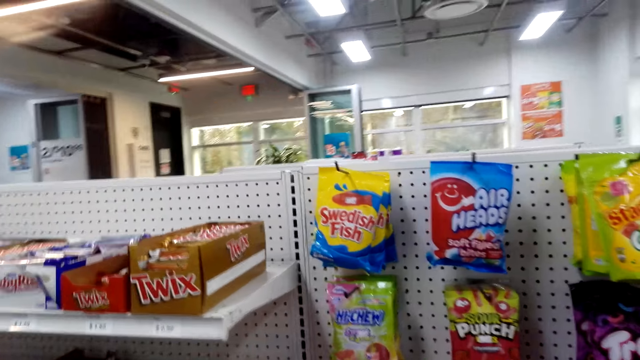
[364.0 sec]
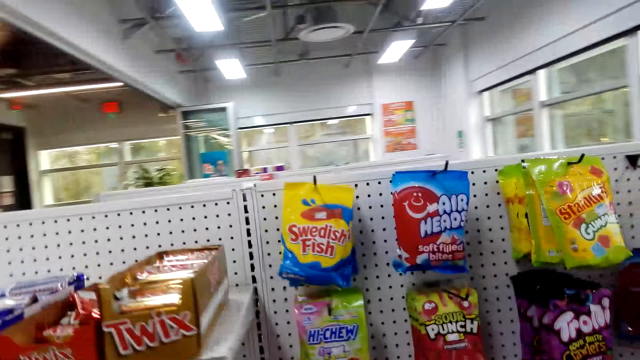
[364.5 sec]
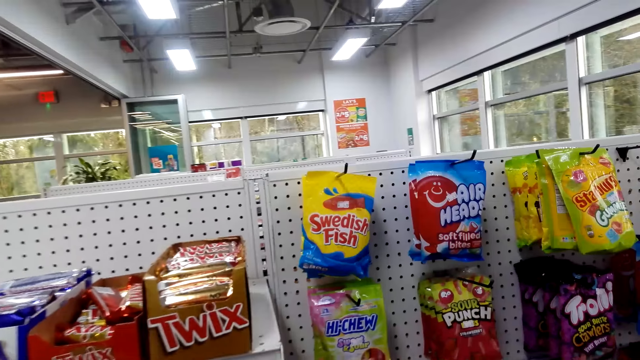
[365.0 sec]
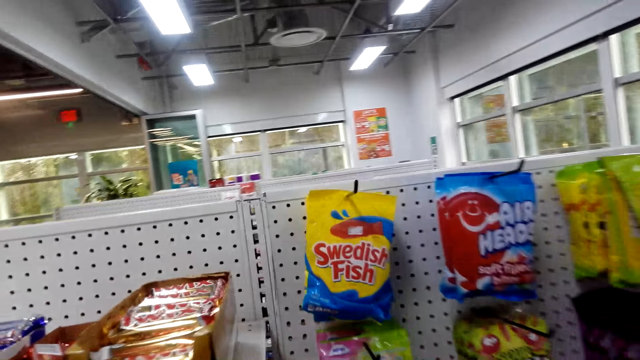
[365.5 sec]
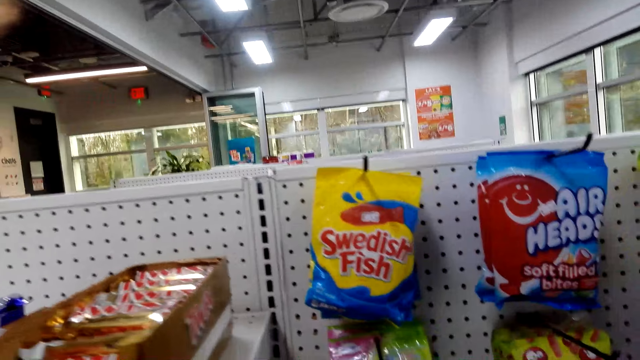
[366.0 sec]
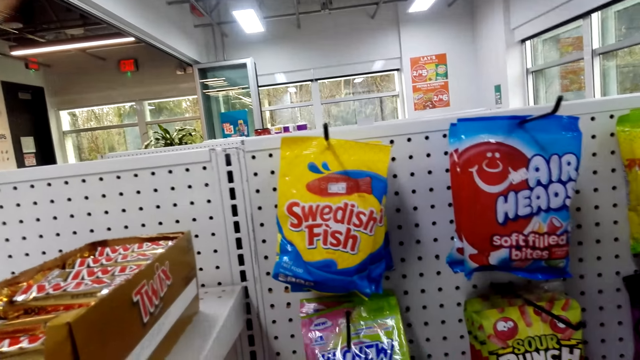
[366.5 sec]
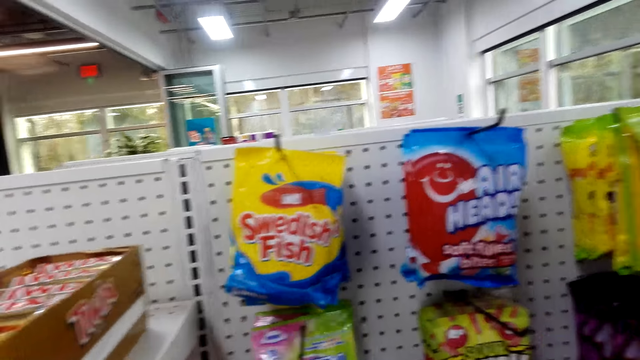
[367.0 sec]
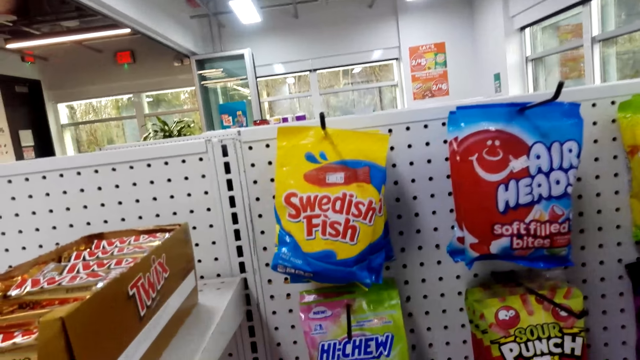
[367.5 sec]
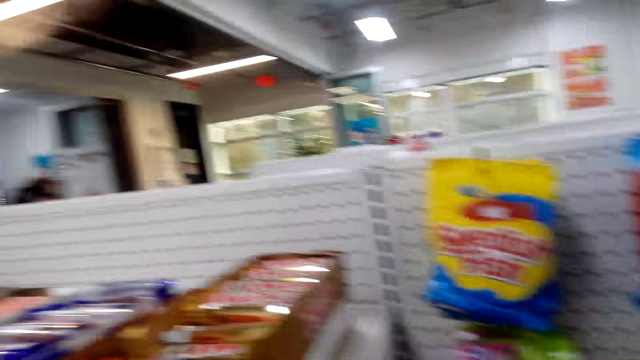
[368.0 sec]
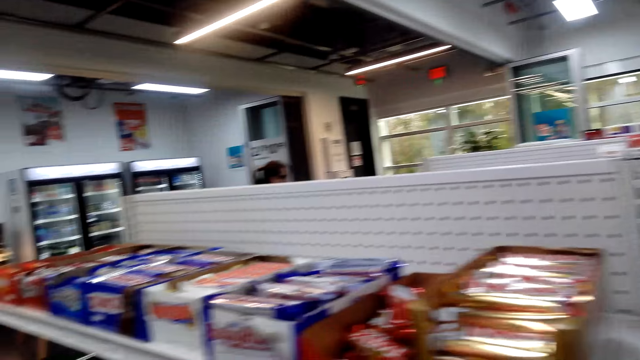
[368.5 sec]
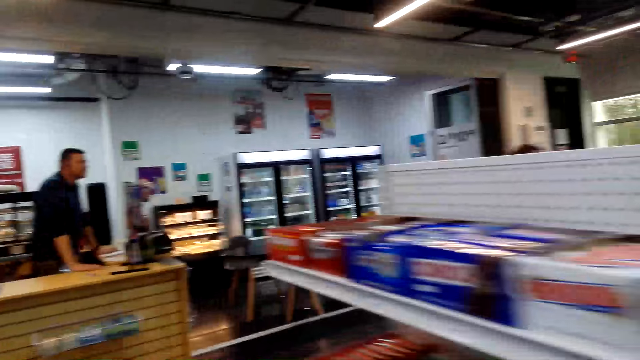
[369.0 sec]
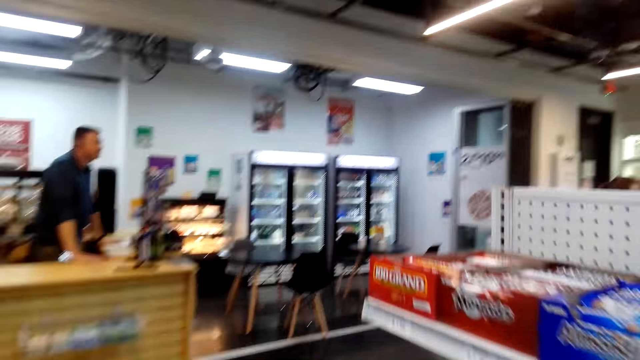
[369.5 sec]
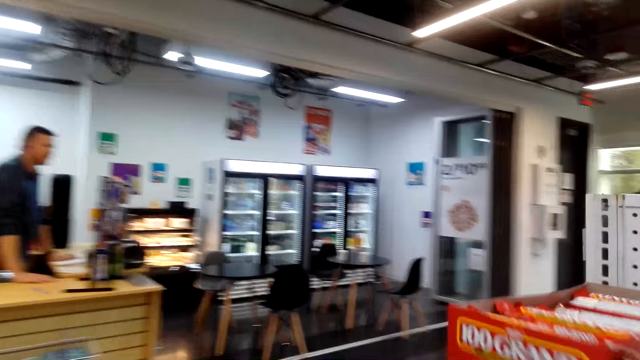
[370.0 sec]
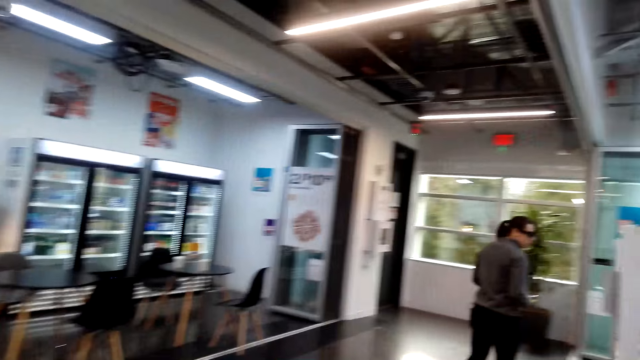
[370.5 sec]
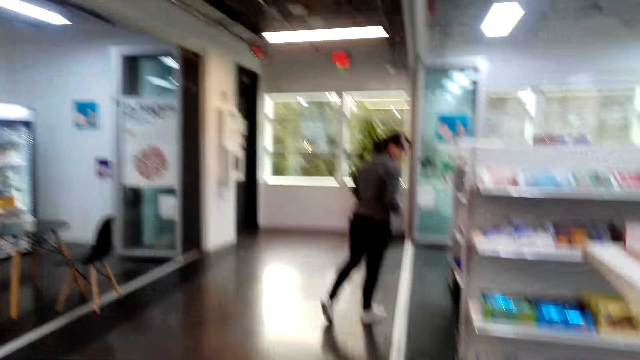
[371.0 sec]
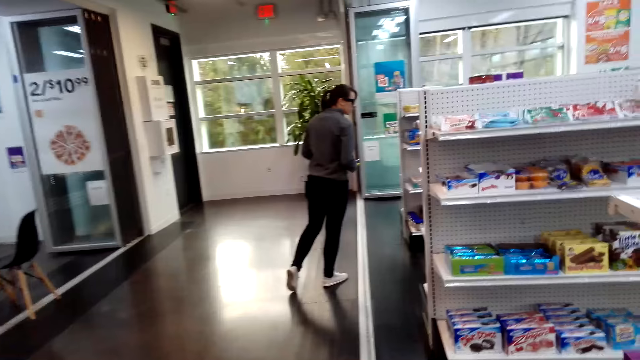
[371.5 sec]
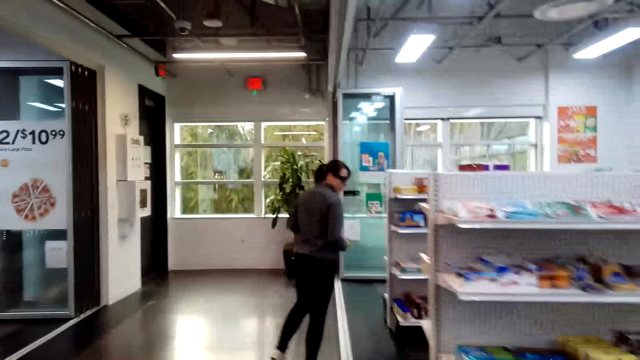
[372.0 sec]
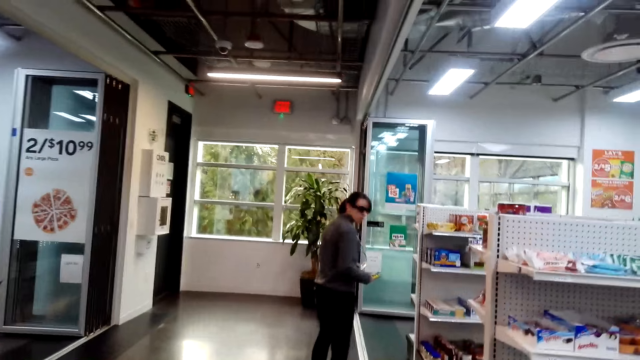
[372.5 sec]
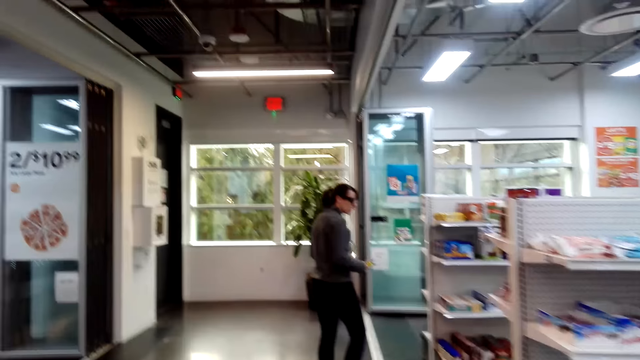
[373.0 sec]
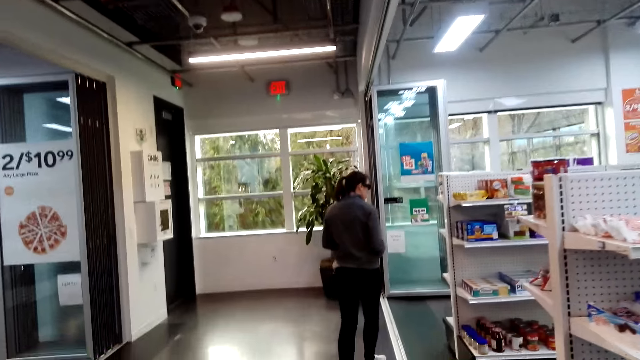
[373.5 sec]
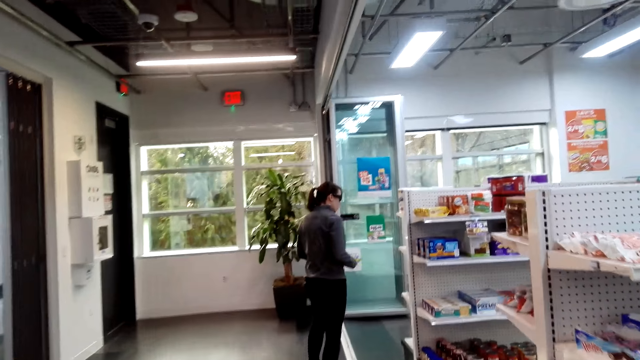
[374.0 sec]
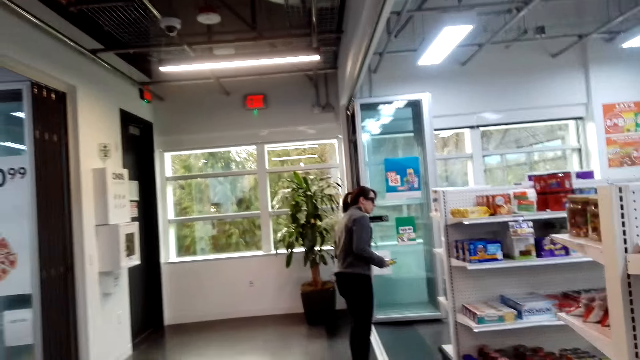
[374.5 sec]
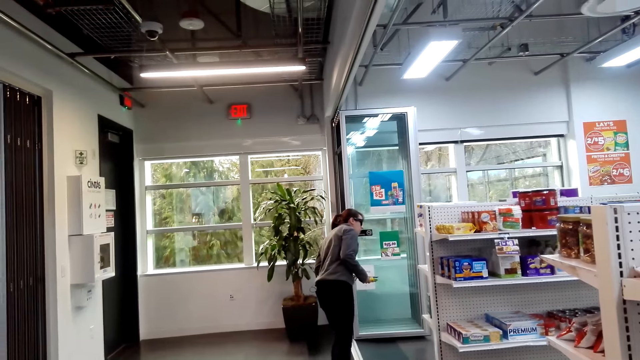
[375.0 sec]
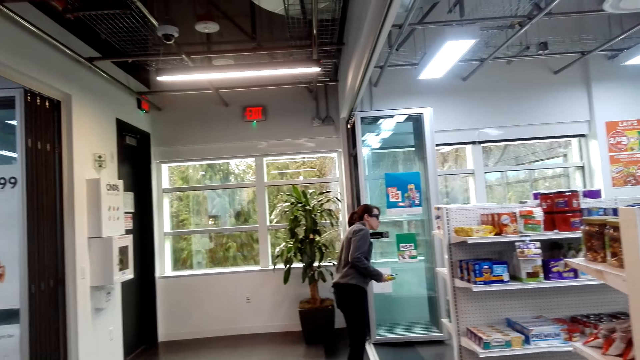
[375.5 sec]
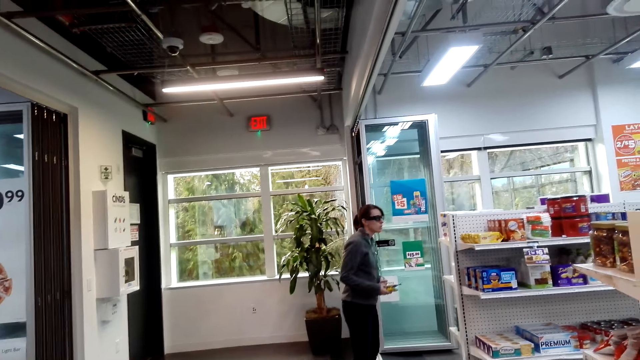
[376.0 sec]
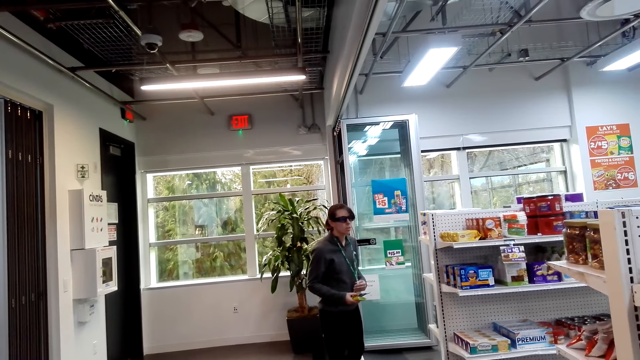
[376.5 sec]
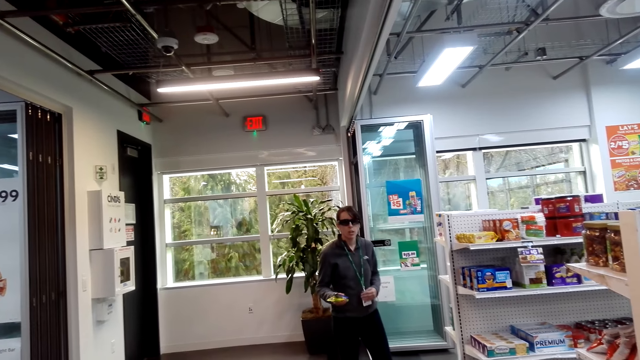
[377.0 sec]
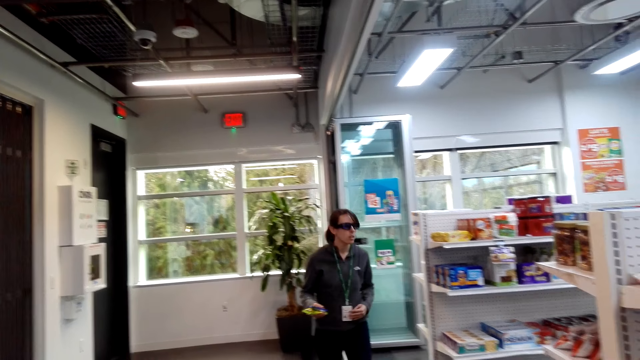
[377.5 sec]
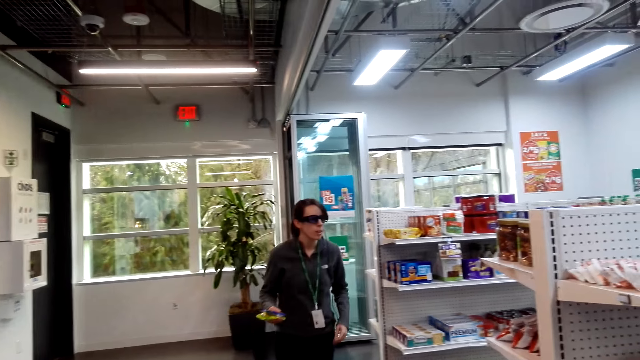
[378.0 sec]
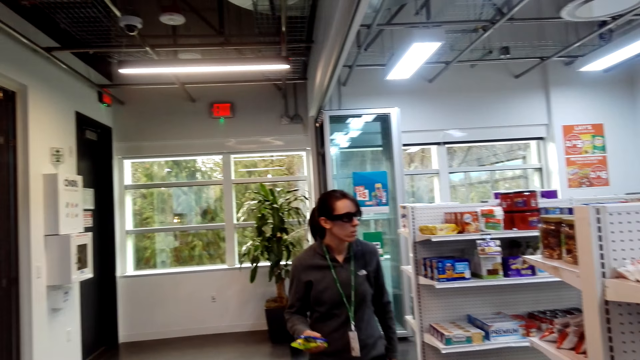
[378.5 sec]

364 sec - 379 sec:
The camera wearer picks a packet of gums on a hook. They hold items. They walk in a supermarket. They walk behind a woman. The woman looks around. The camera wearer looks around. The woman walks towards the camera wearer.

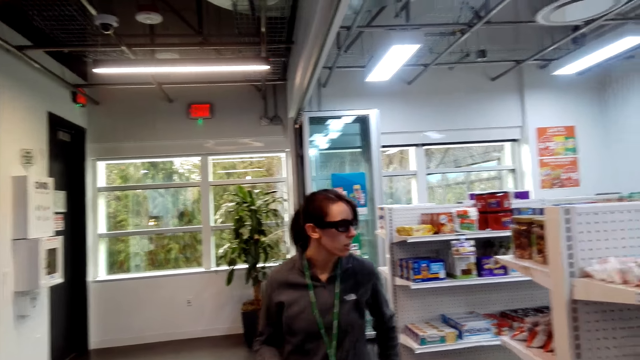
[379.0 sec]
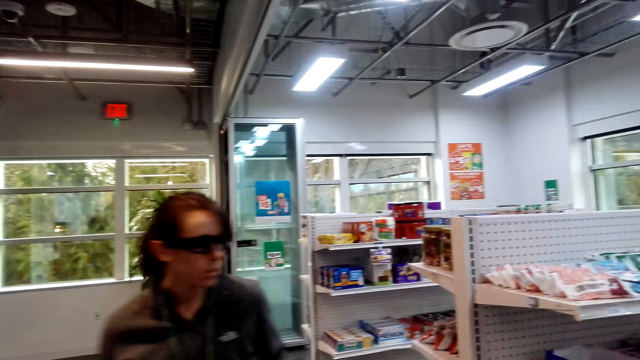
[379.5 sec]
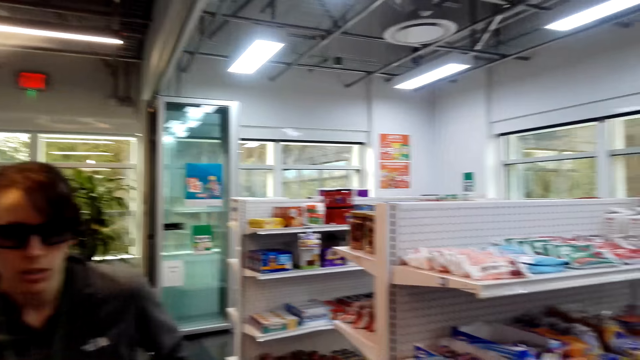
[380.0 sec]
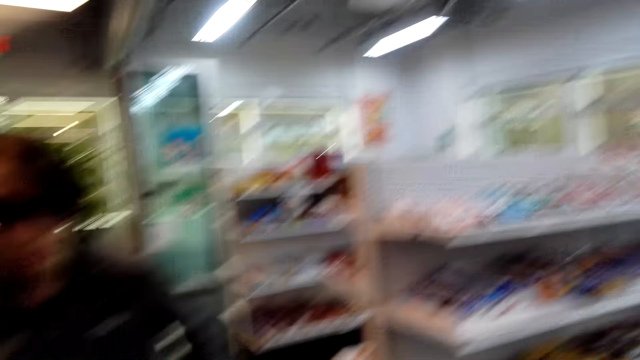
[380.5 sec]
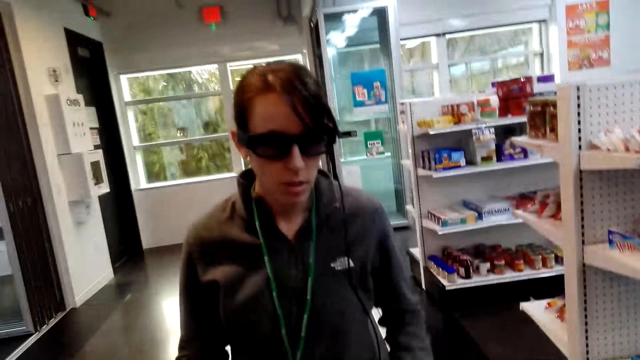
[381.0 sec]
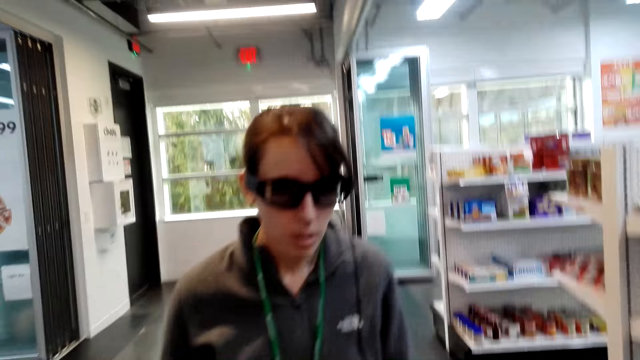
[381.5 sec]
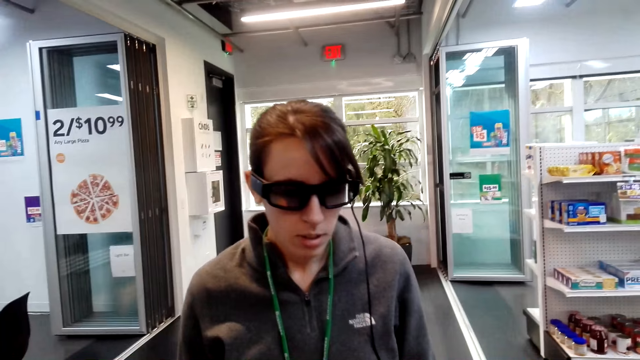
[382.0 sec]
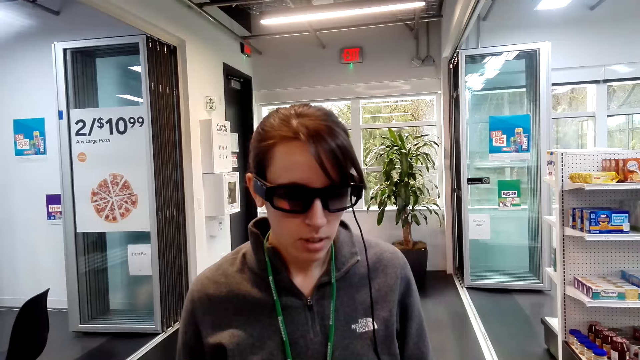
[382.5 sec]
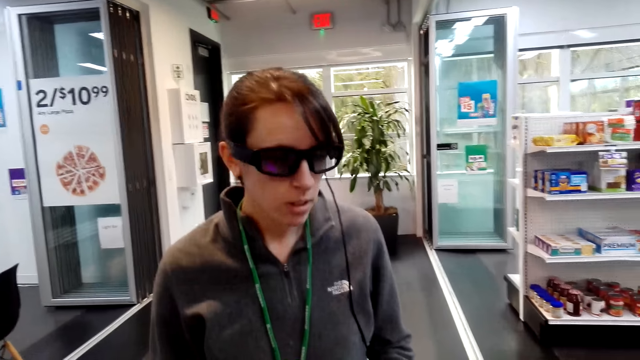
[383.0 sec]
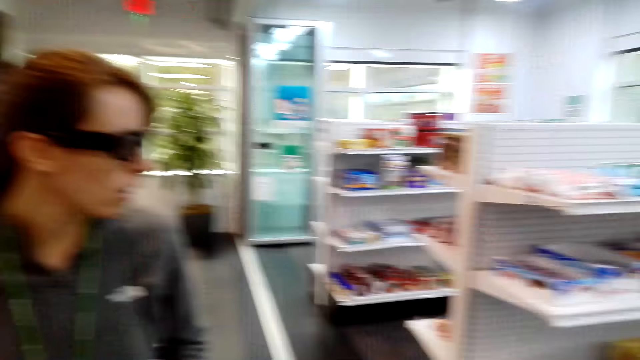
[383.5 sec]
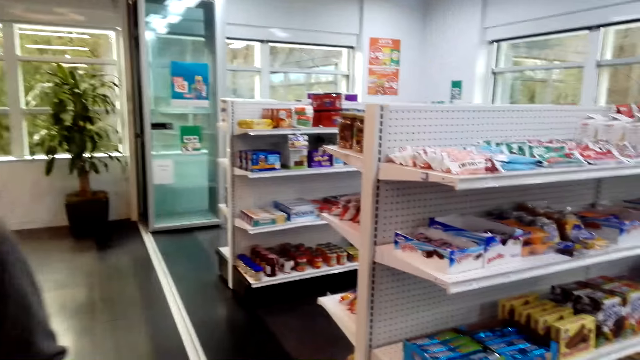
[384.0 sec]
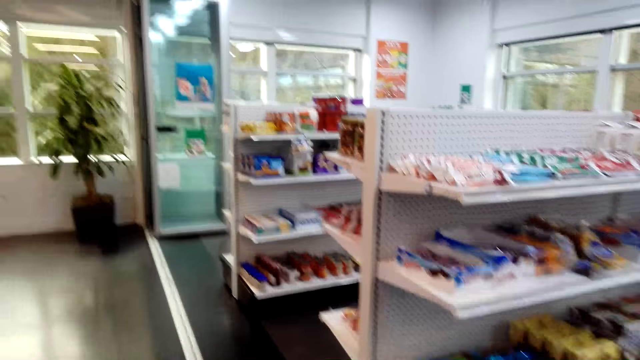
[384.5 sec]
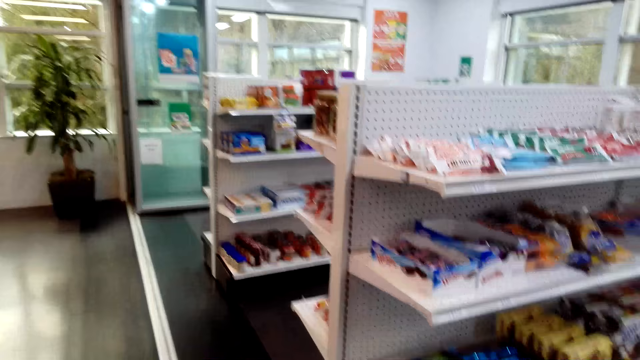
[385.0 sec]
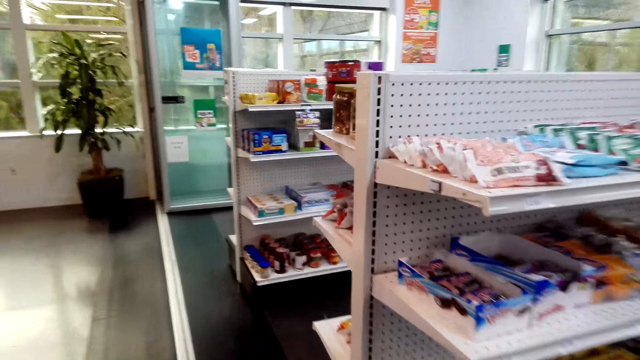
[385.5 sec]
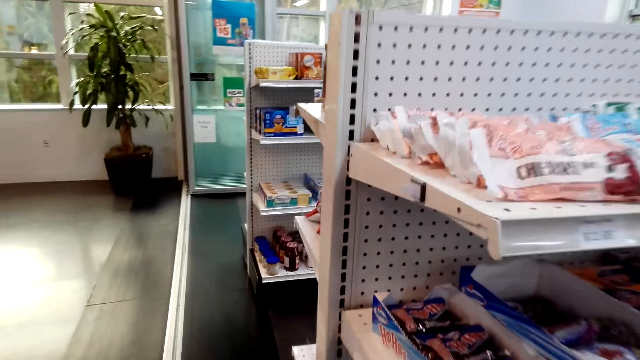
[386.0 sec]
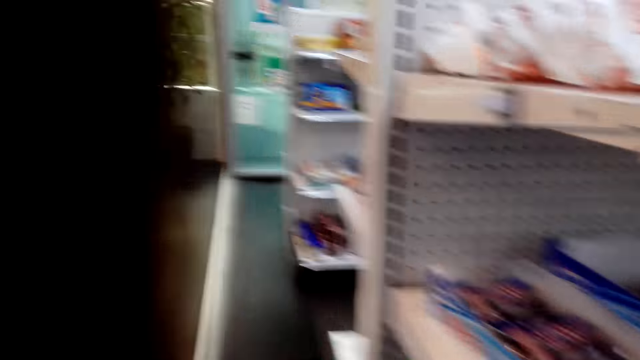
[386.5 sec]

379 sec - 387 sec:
The lady stands next to the camera wearer. The camera wearer walks around.
